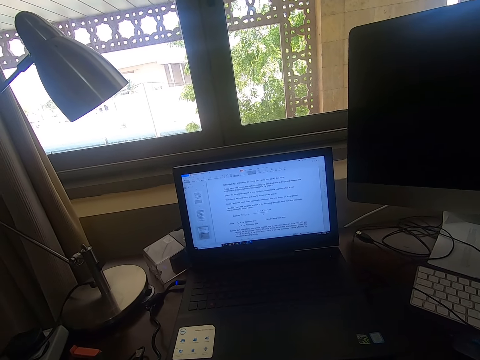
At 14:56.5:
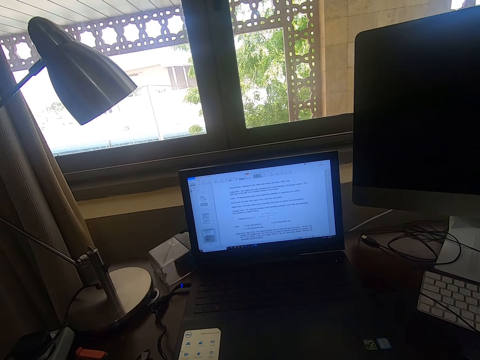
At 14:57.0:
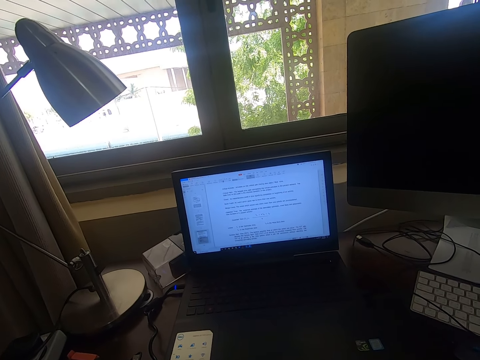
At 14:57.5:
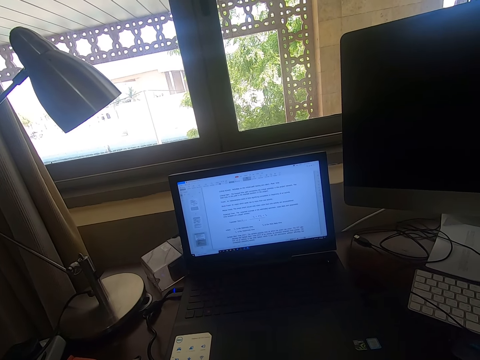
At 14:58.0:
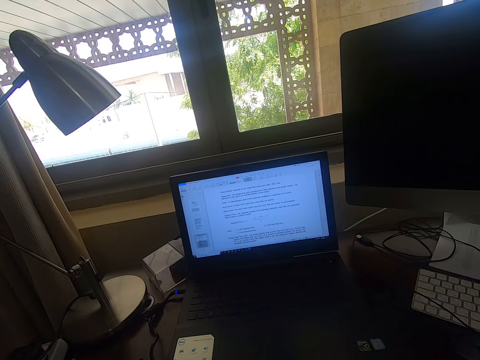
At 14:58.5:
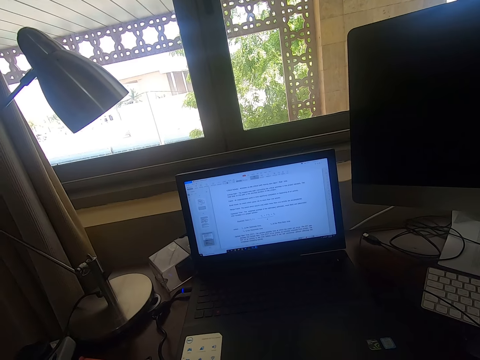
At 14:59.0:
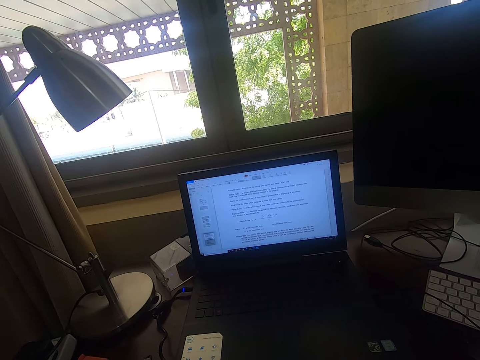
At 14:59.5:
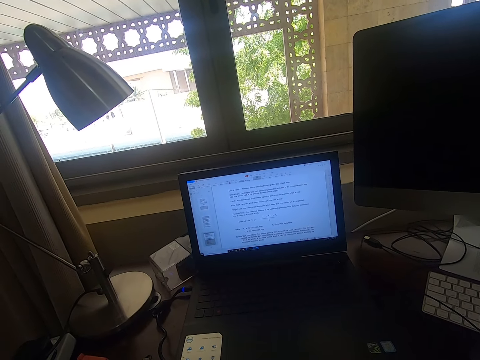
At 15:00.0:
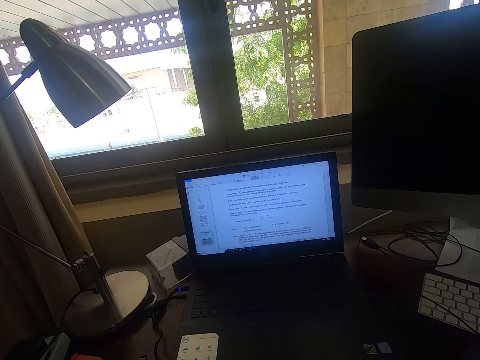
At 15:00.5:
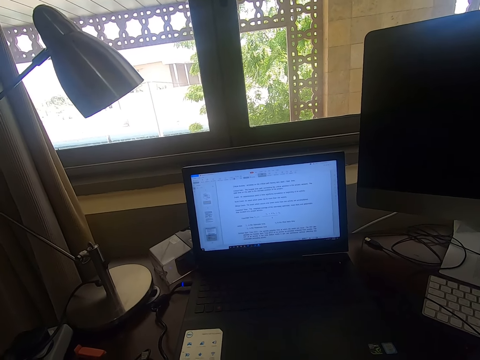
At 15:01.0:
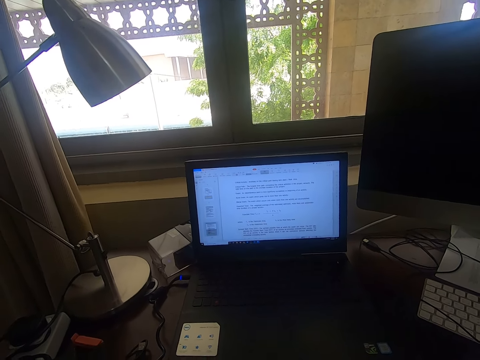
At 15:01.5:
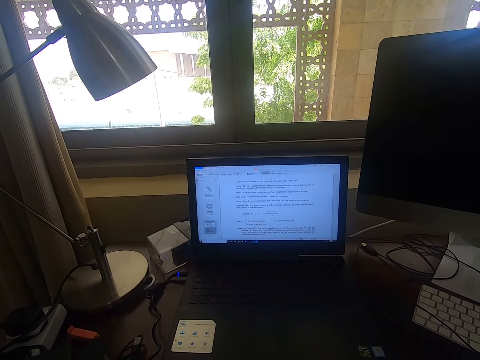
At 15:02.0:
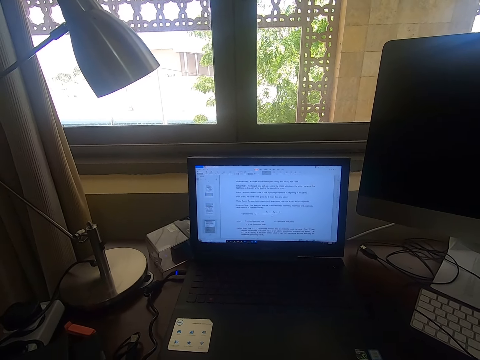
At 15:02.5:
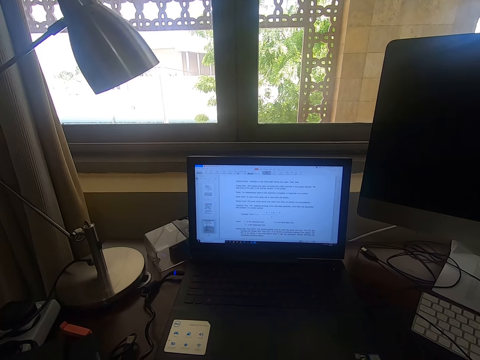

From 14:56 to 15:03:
The camera wearer looks at the laptop.

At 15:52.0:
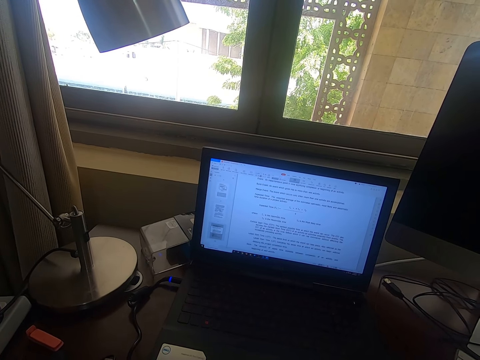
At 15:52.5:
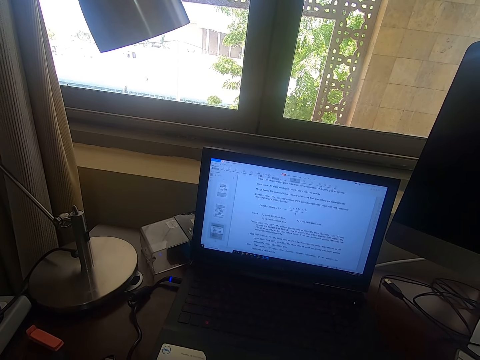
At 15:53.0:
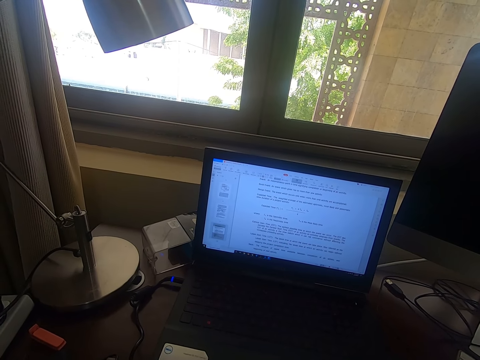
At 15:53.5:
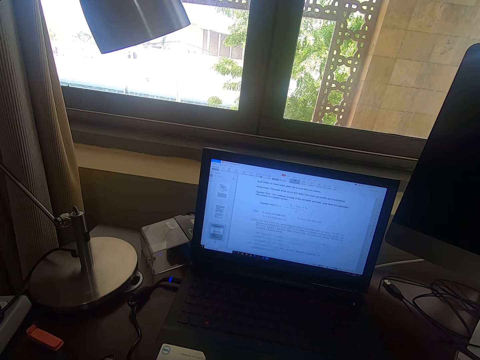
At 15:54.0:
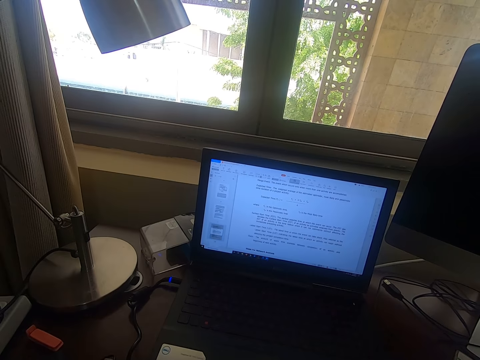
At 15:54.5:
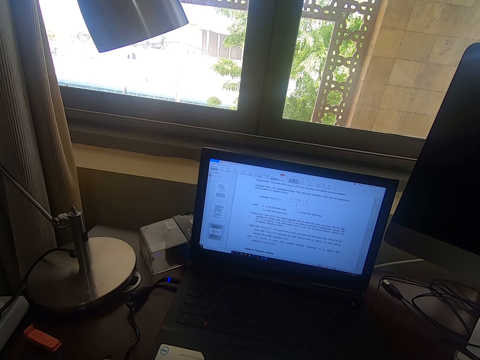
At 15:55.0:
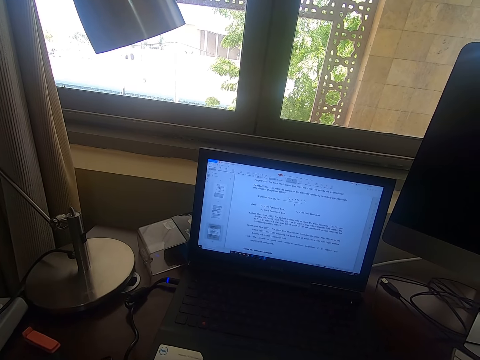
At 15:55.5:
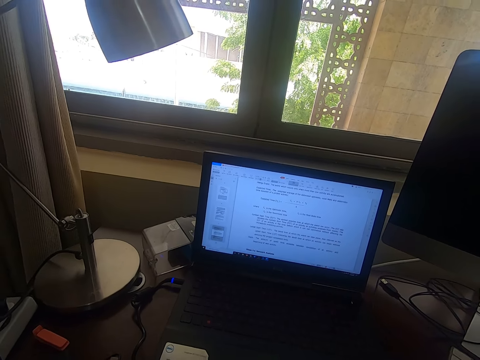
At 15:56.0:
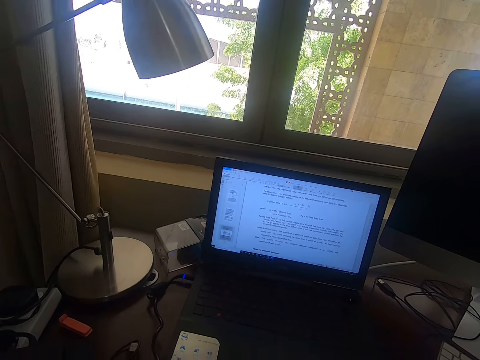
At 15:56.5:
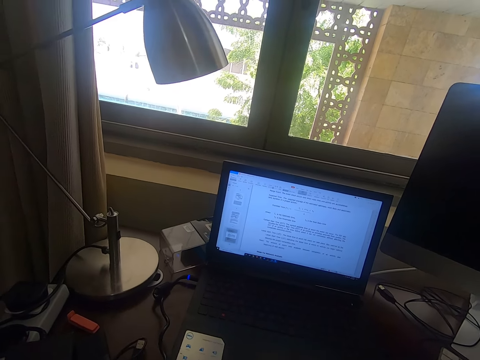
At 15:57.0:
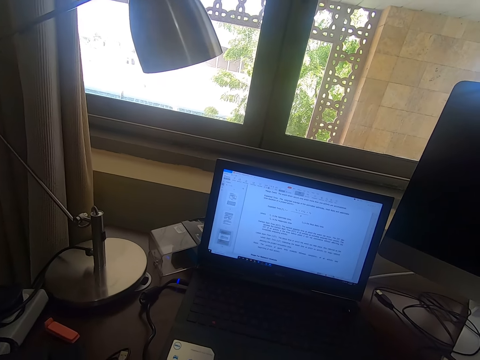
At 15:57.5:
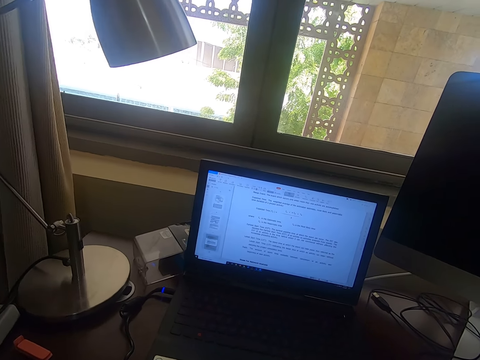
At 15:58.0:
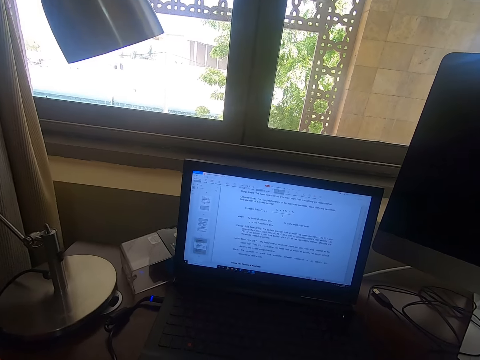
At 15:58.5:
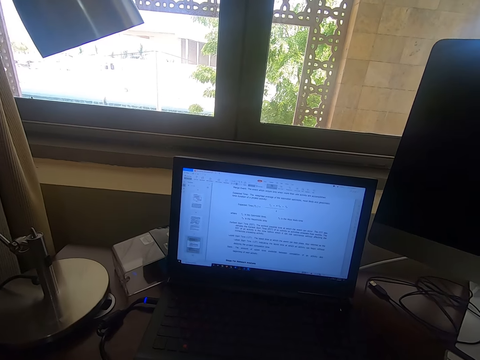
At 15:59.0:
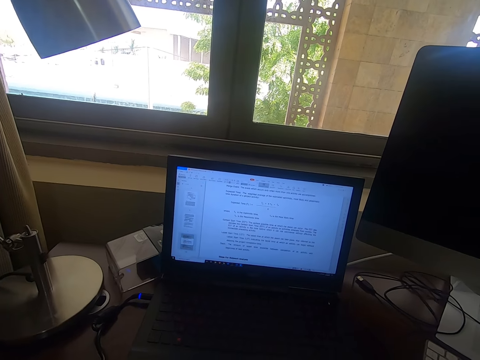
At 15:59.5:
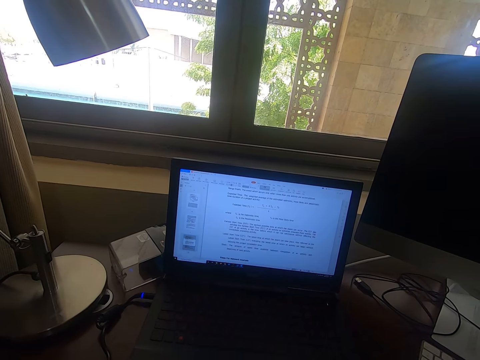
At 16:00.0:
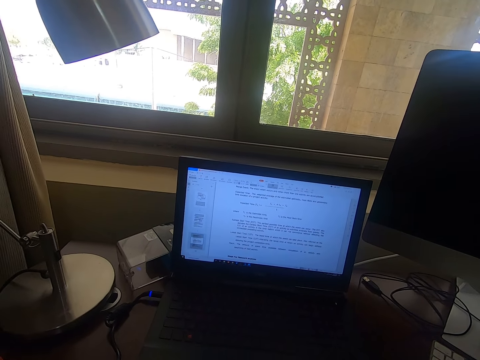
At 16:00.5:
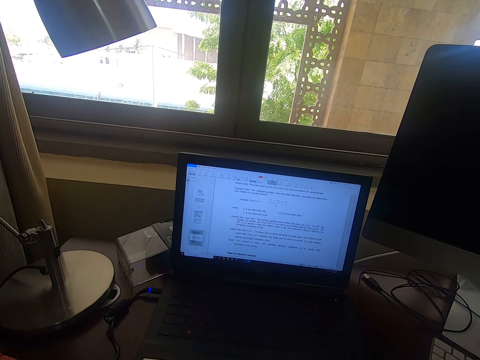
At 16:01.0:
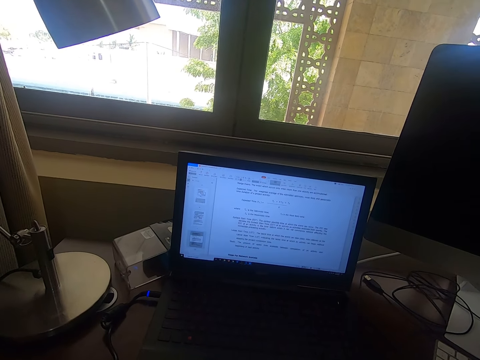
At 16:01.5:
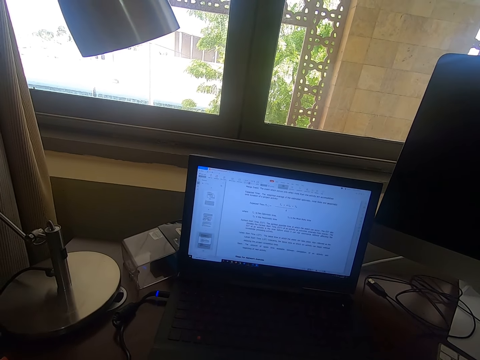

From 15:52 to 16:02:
The camera wearer browses through the laptop.

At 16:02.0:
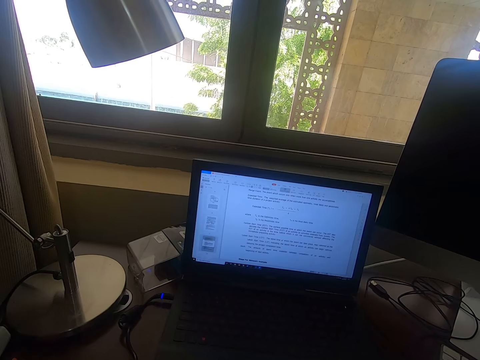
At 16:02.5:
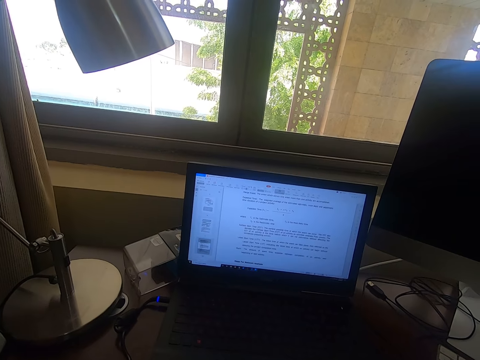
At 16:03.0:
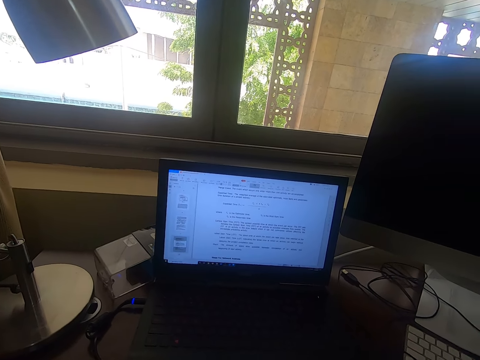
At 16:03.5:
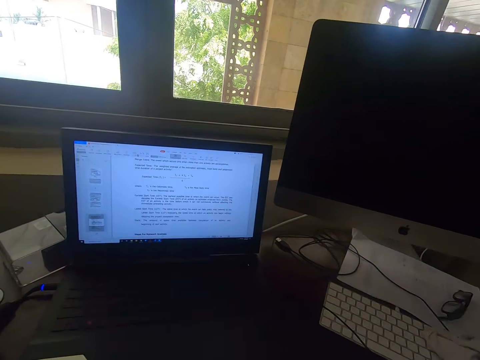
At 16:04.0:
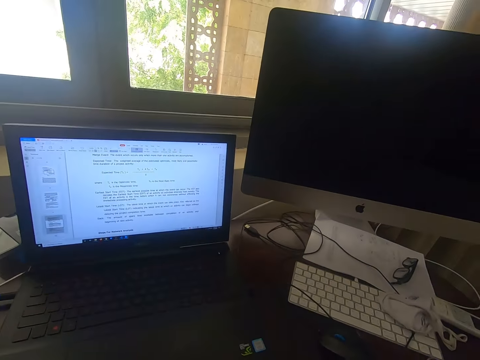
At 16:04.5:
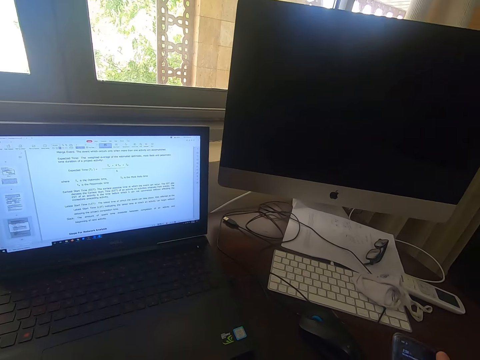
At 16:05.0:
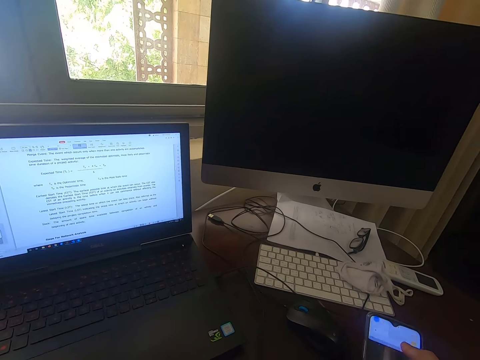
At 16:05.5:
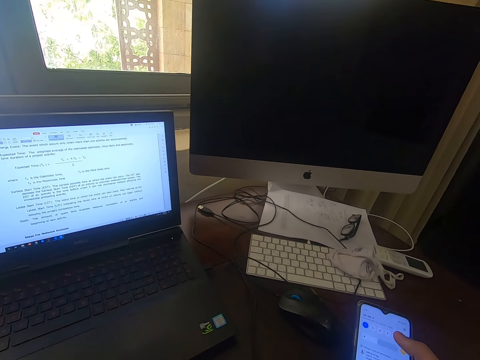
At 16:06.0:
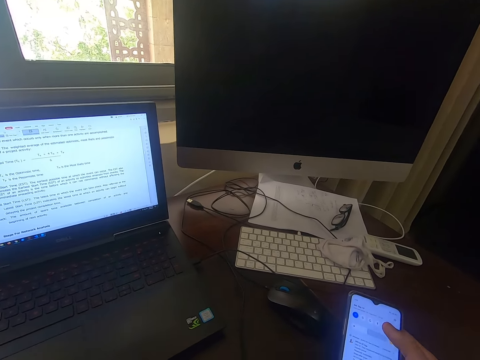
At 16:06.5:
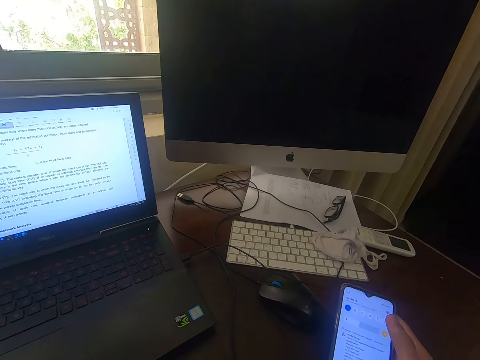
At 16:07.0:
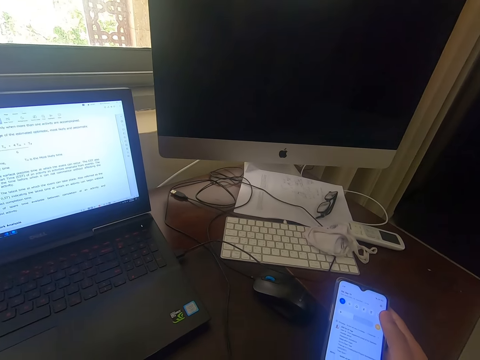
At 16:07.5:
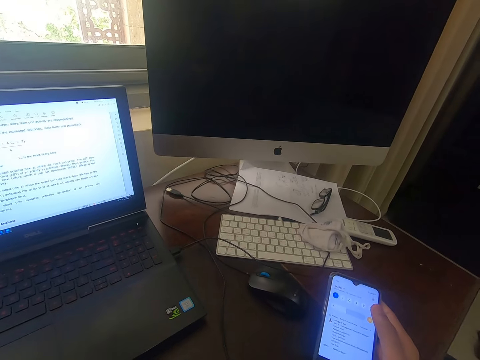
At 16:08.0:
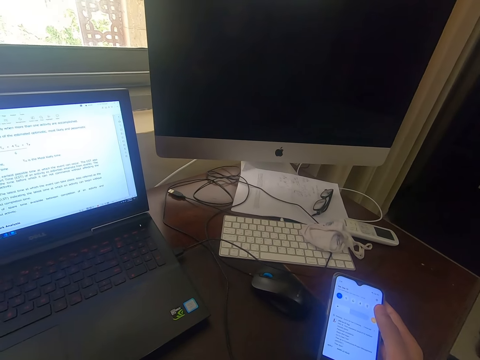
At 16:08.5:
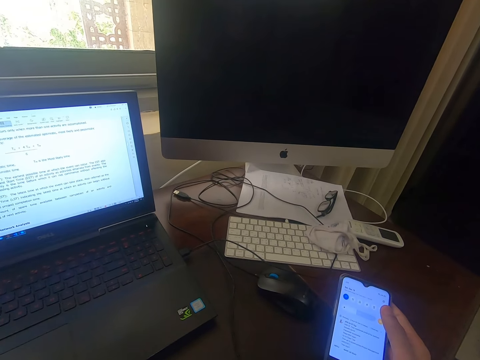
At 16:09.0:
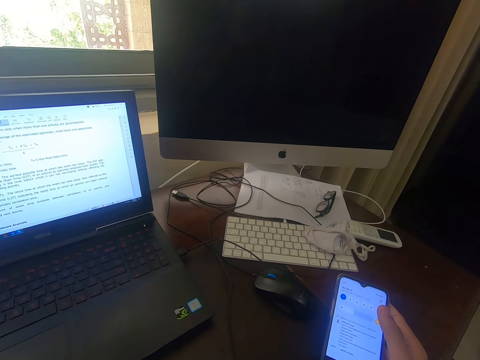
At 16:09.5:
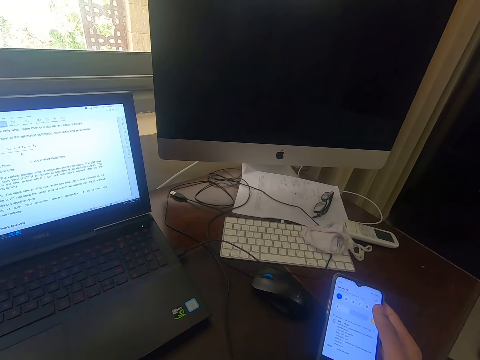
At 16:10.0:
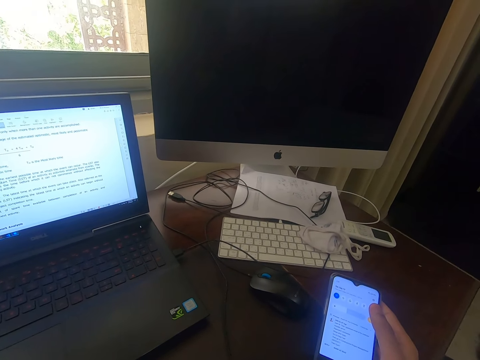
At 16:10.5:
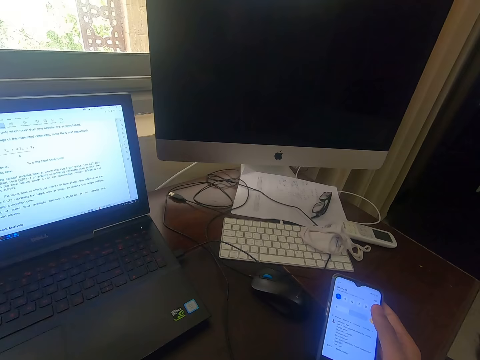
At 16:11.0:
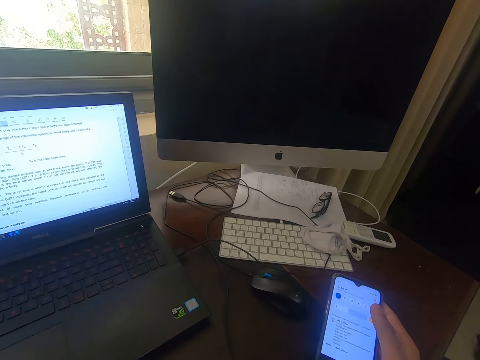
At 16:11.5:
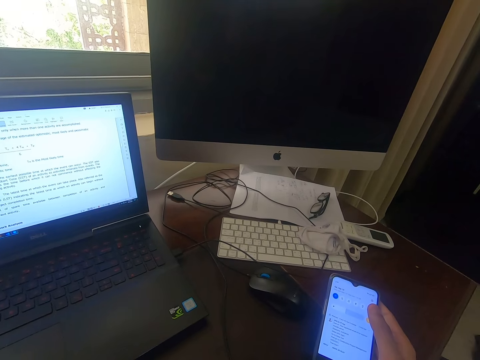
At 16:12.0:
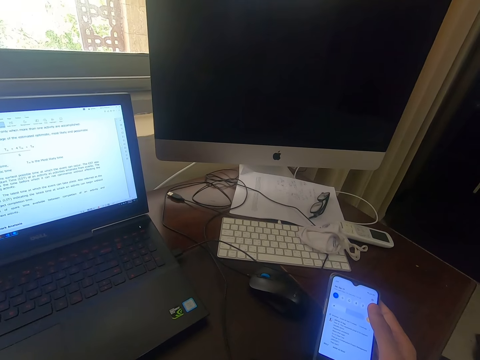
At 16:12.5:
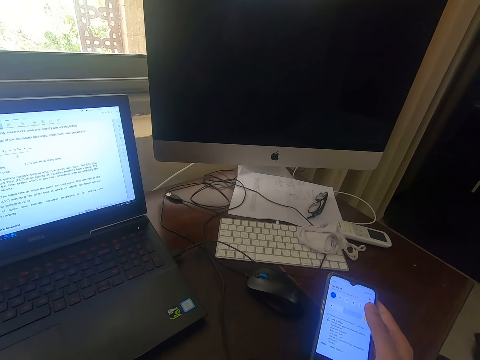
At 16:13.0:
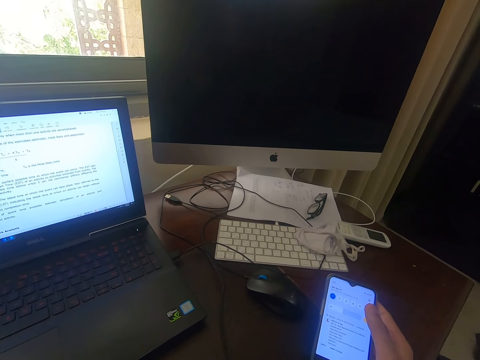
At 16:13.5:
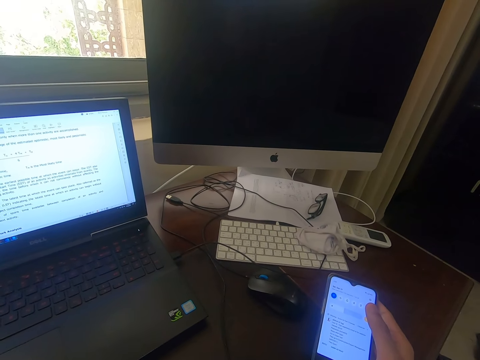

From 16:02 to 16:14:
The camera wearer operates the phone. They look at the phone.
